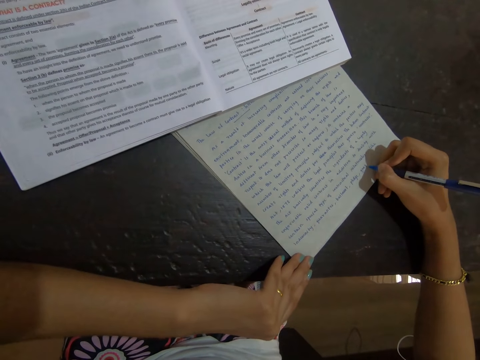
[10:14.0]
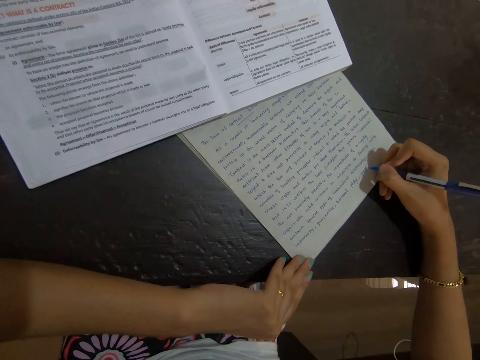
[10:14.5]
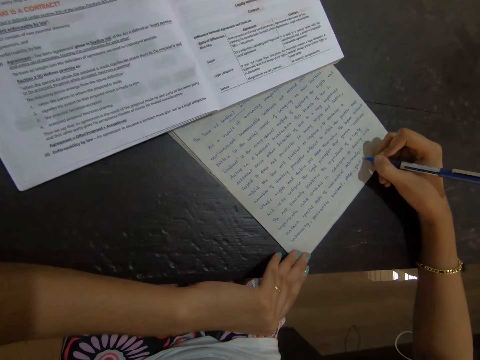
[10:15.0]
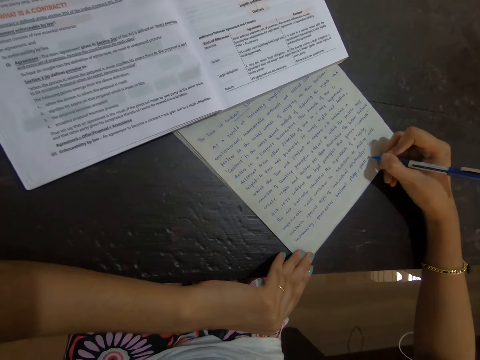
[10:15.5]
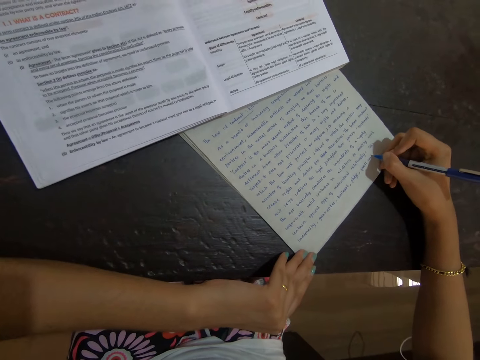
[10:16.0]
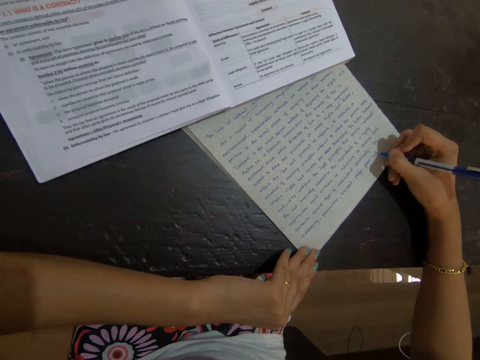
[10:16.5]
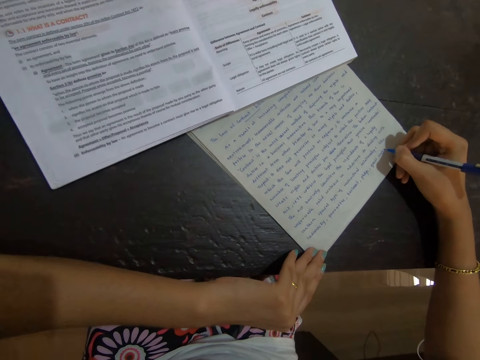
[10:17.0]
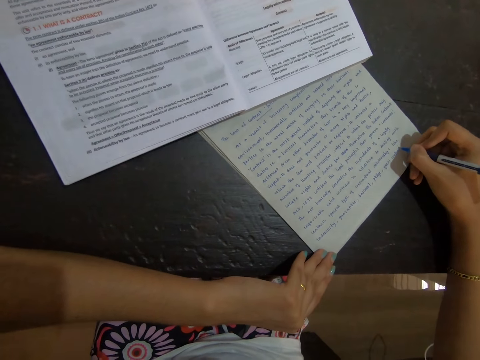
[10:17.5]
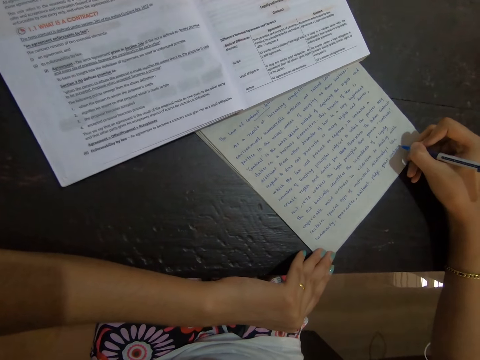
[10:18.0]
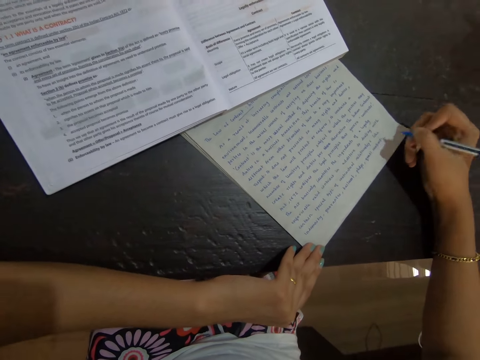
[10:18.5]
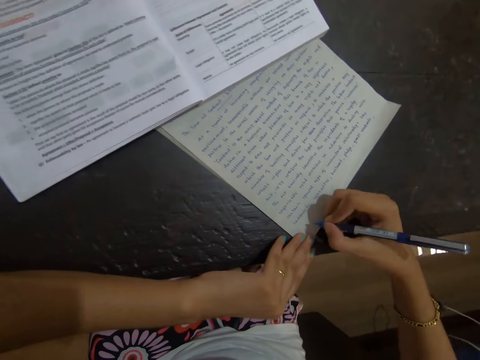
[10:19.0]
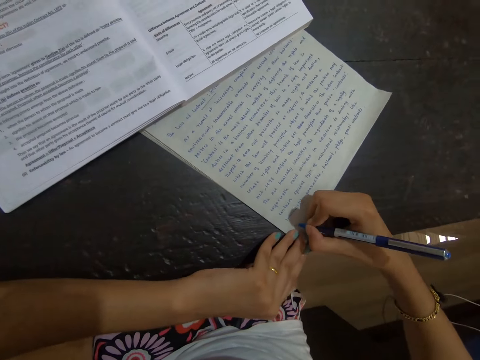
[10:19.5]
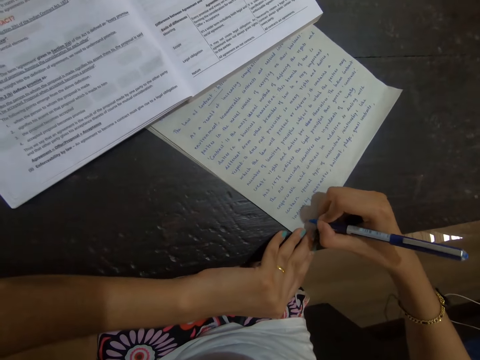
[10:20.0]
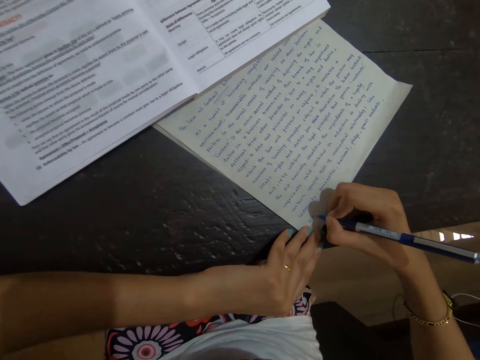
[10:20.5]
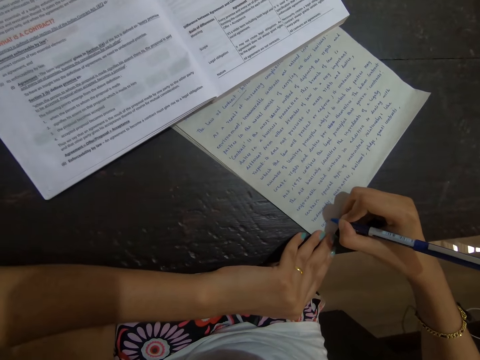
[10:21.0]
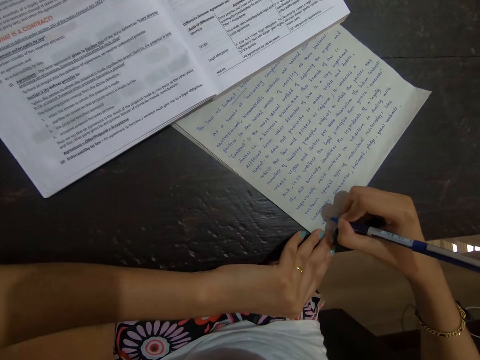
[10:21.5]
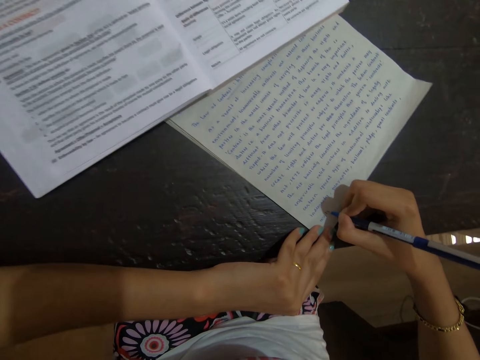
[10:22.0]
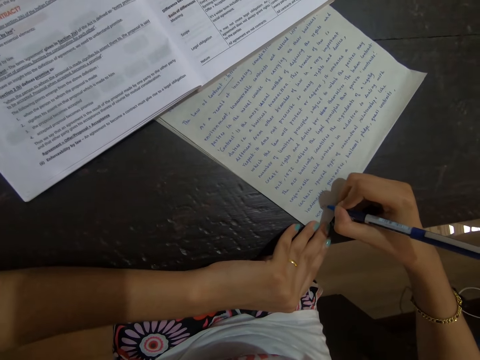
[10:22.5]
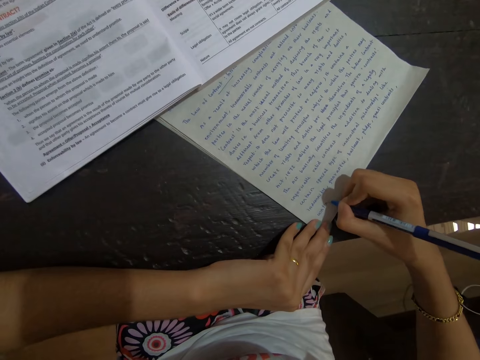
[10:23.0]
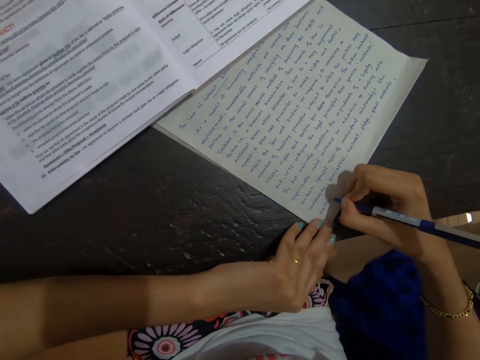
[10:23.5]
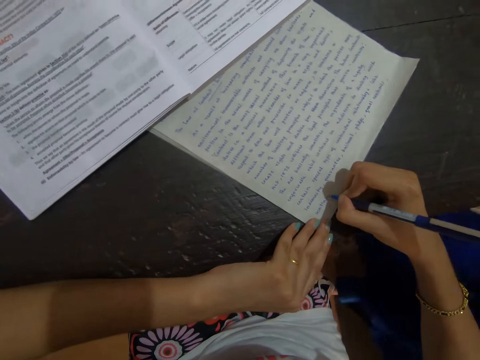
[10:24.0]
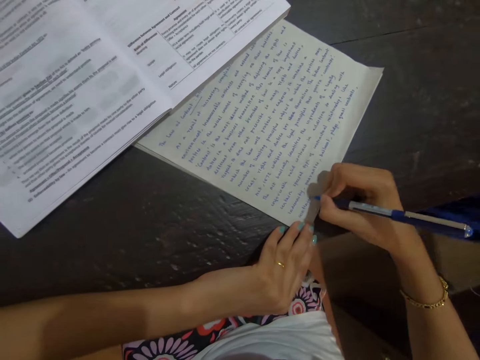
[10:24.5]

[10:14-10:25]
The camera wearer writes on the paper. A person walks near the camera wearer.

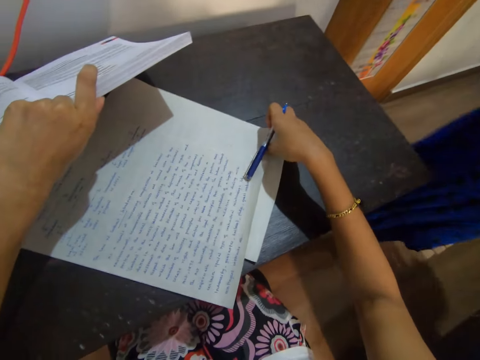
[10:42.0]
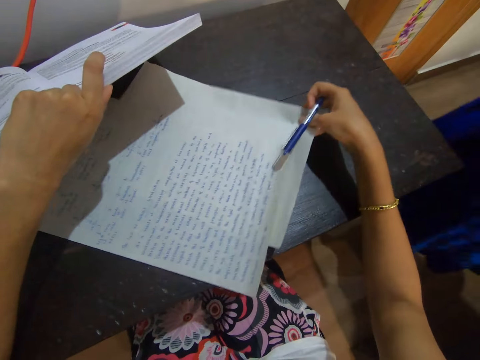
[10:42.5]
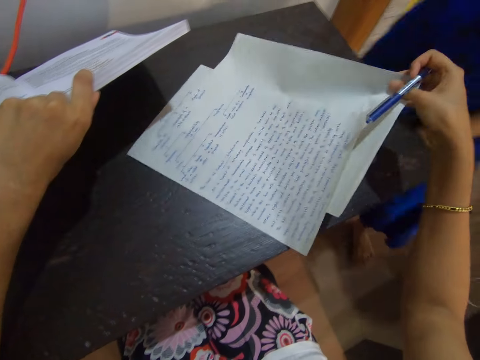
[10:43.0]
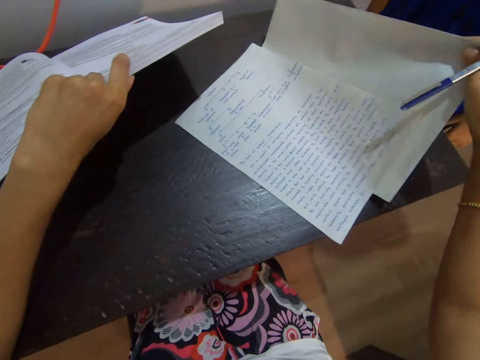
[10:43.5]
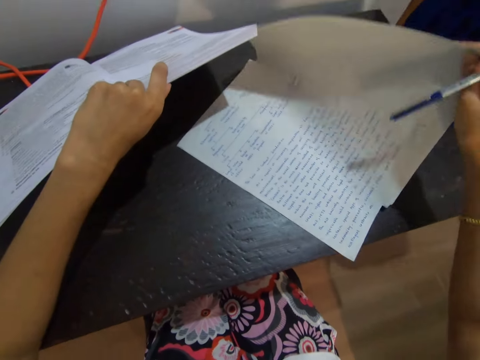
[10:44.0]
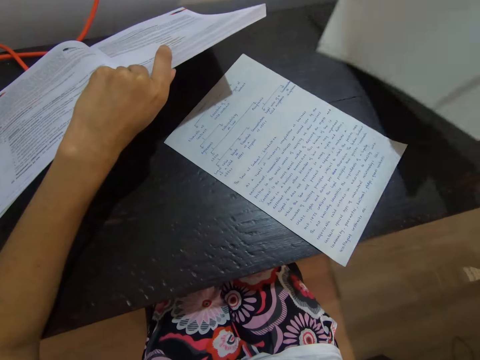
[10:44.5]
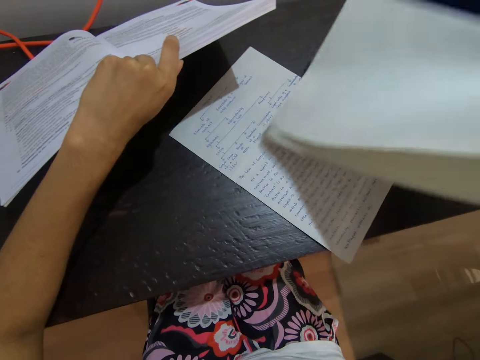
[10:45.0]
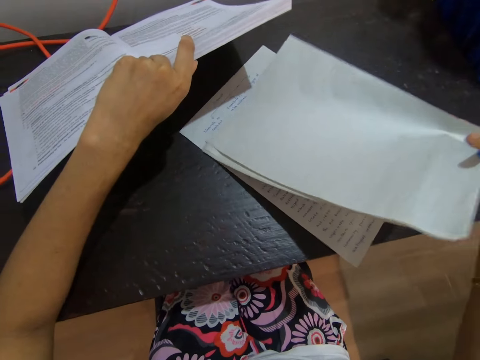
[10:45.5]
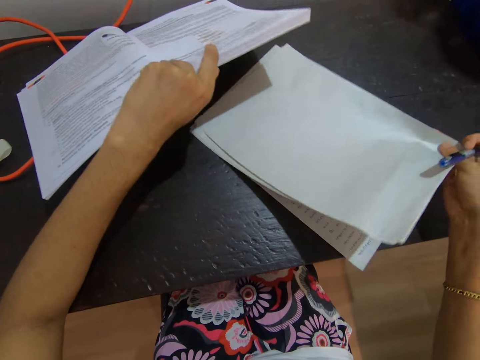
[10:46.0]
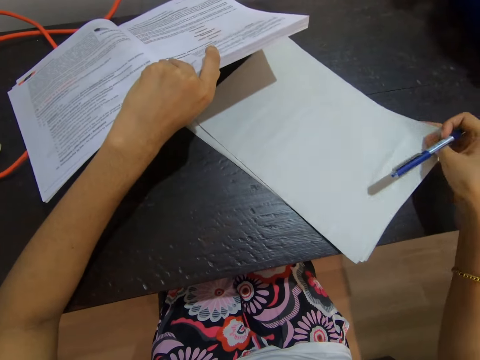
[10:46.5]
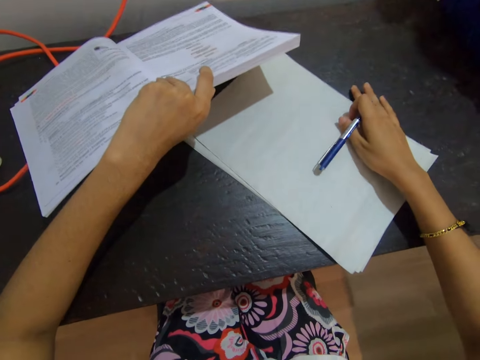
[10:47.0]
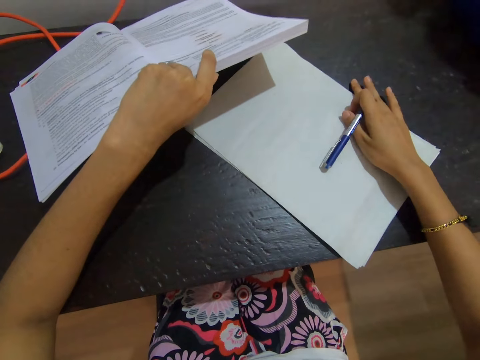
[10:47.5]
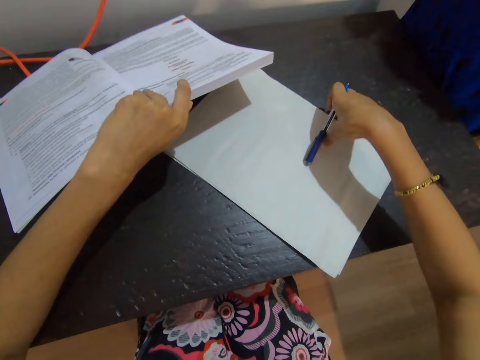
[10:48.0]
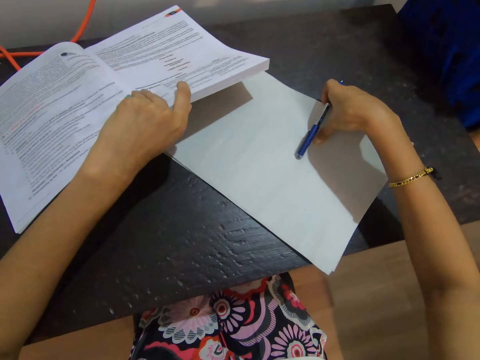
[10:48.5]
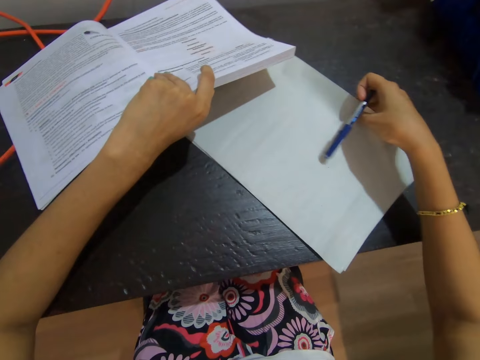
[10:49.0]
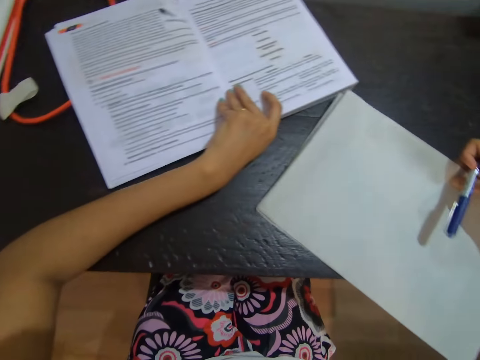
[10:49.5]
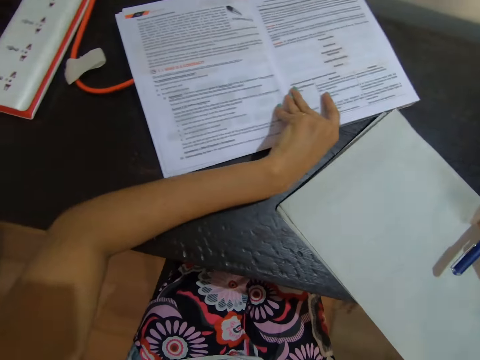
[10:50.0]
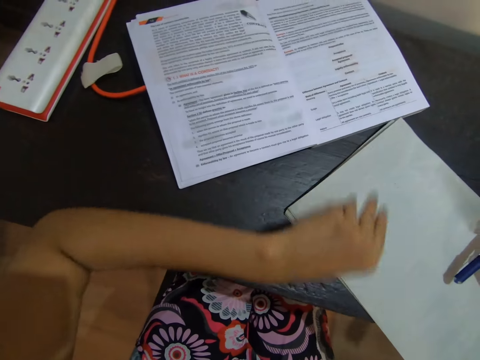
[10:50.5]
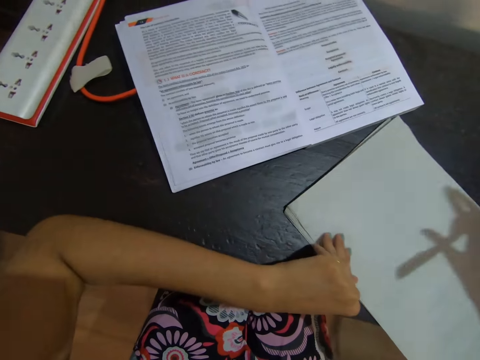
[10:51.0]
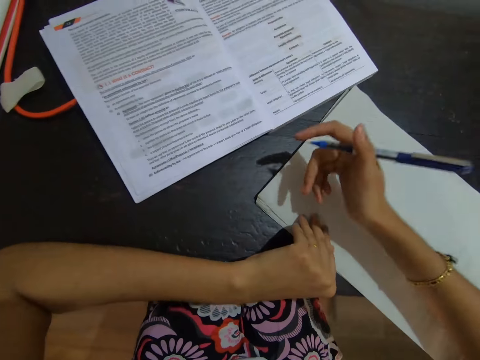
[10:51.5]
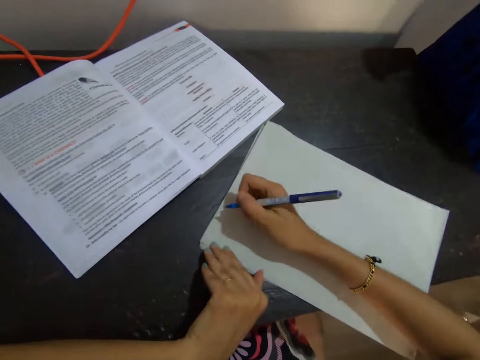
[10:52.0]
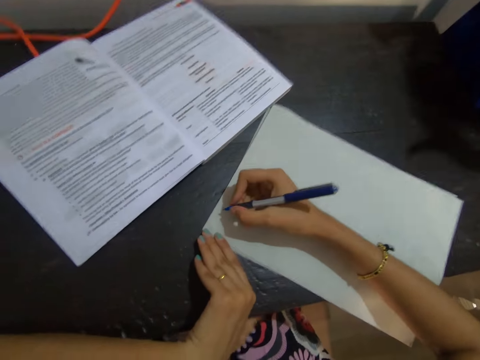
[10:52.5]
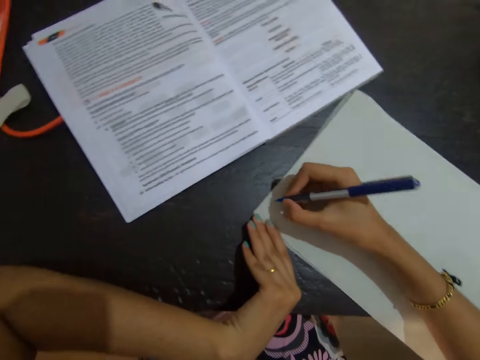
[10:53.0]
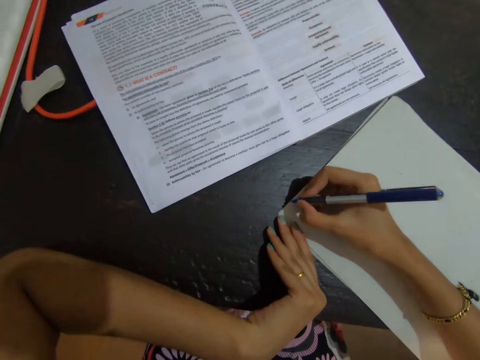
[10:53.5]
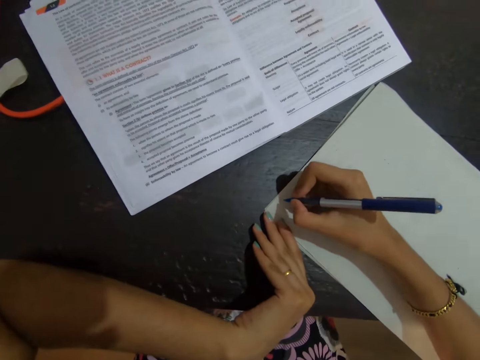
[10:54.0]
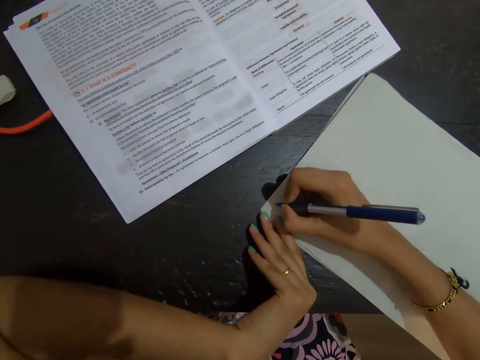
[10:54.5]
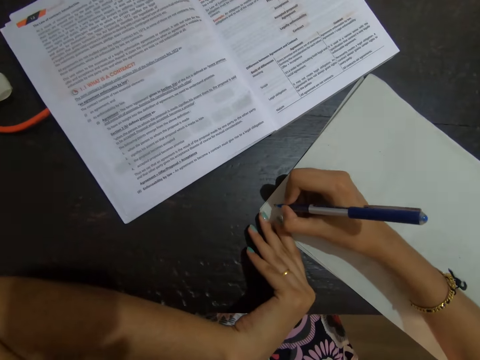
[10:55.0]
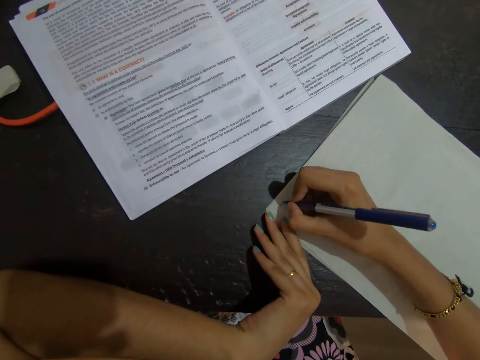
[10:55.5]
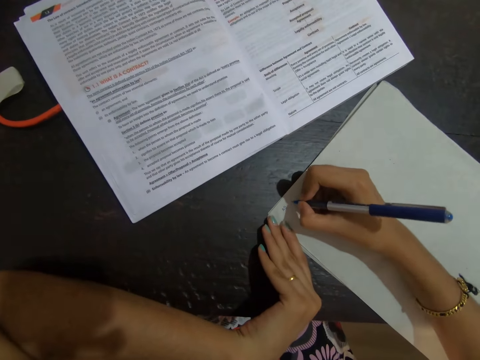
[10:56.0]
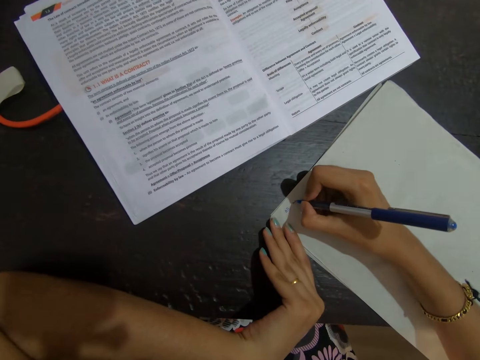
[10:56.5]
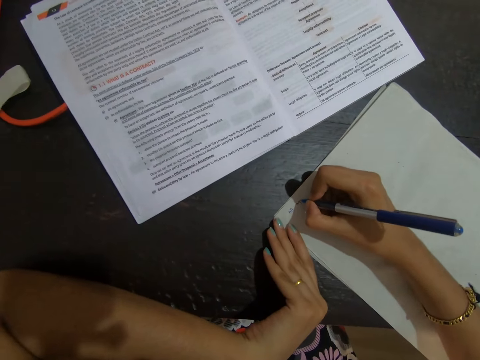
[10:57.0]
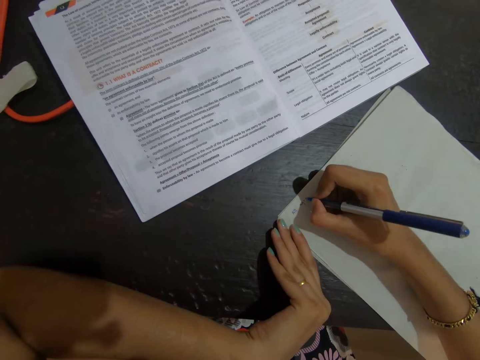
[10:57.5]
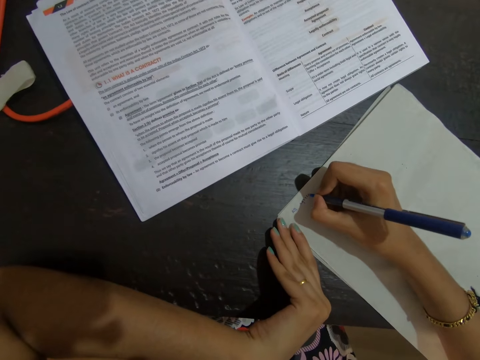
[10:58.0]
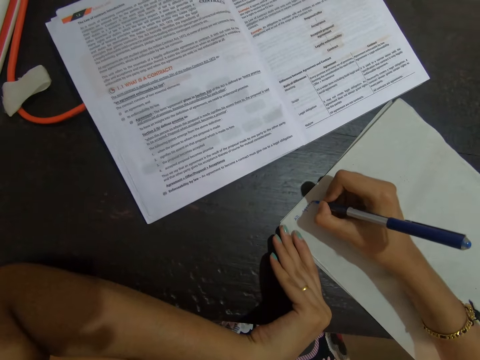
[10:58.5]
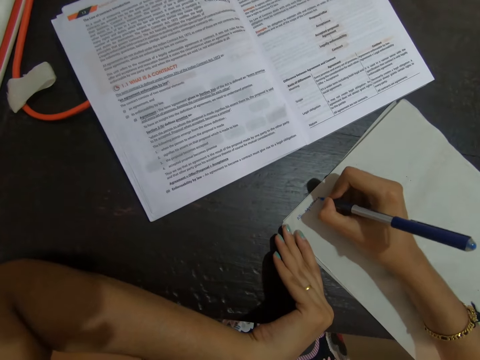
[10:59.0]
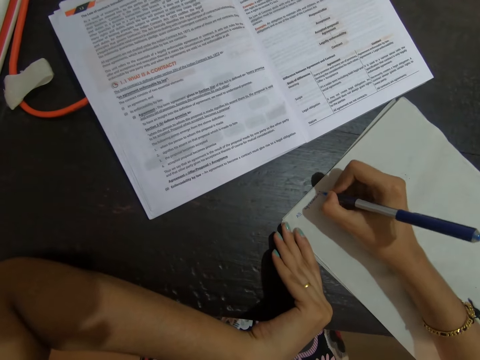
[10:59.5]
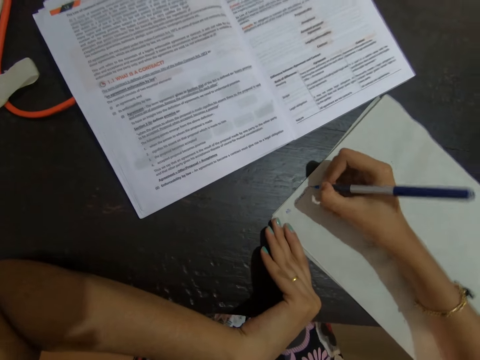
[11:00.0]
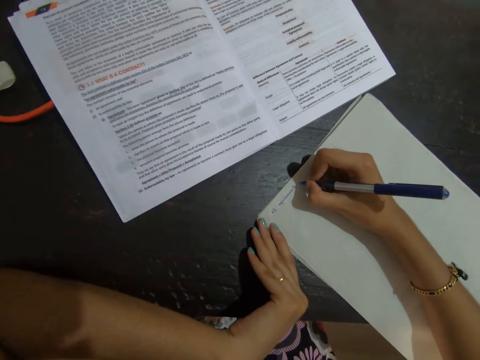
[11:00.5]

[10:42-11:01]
The camera wearer takes the unwritten paper. They move papers on a table. They put down the papers on the table. They rest the hand on the paper. They pick up a book. They move the paper on the table. They pick up papers. They put down the book on the table. They put a hand on the papers. They move the hand on the paper. They write on the paper with a pen.
